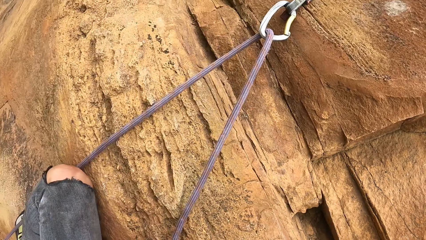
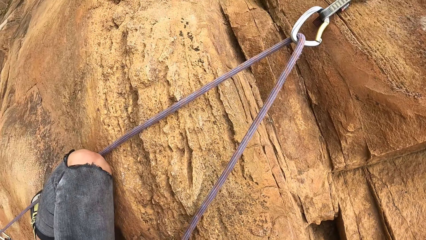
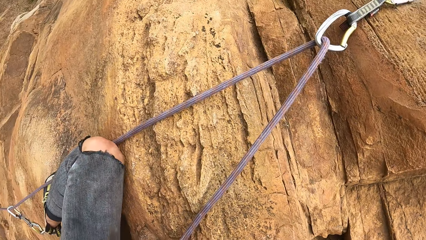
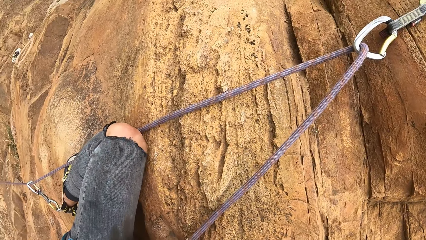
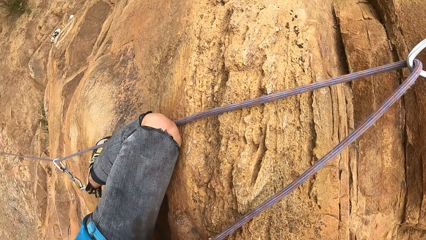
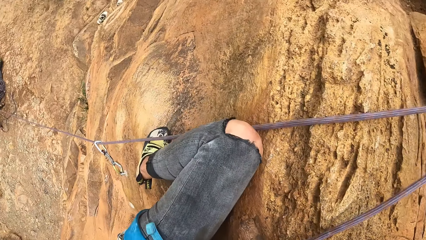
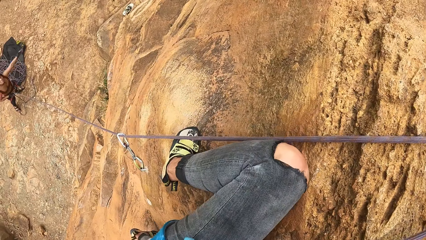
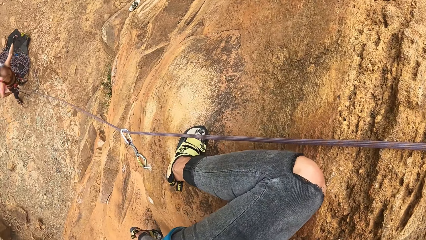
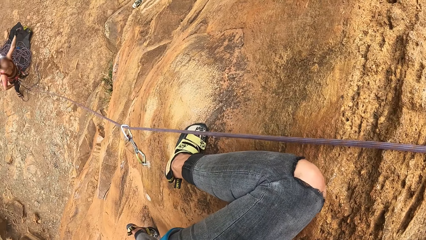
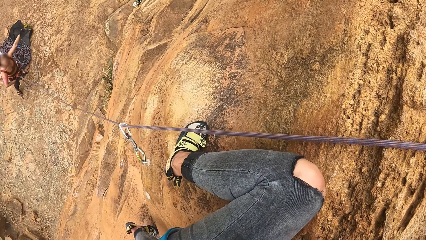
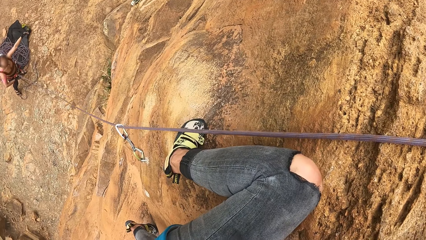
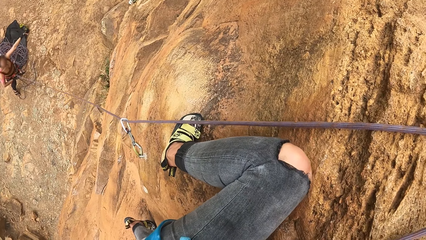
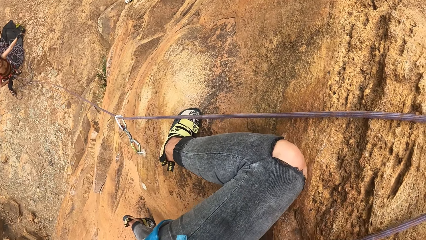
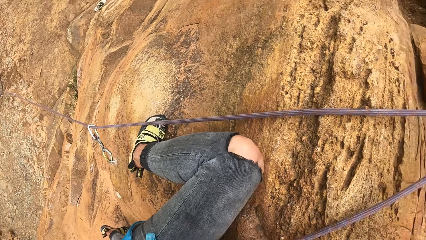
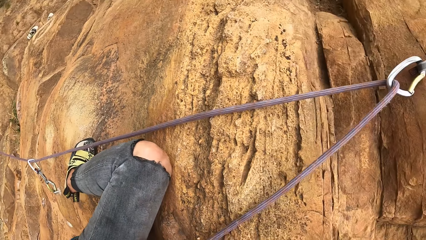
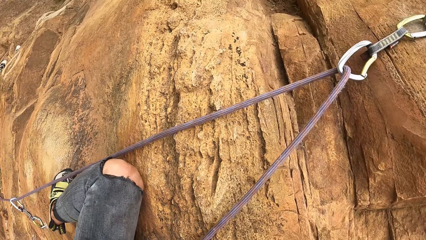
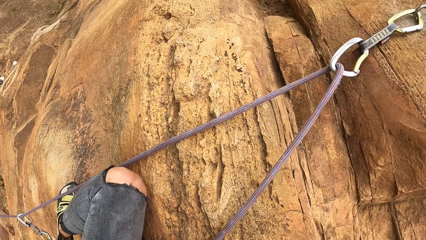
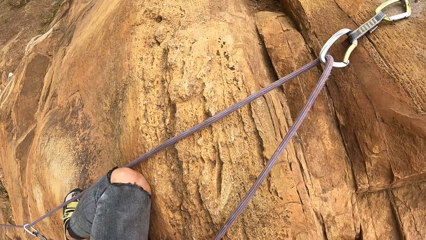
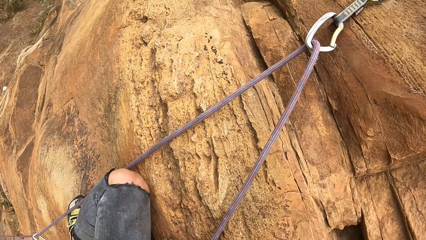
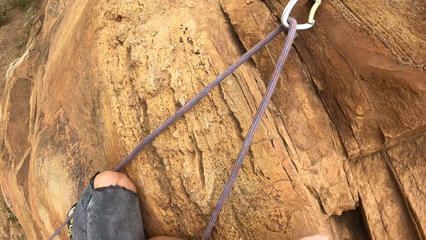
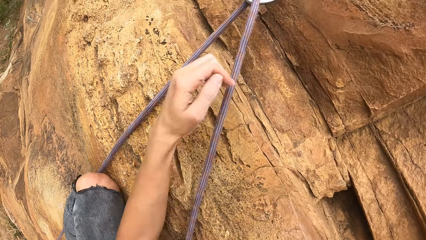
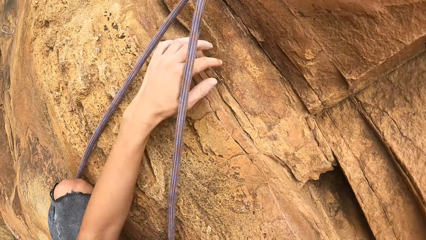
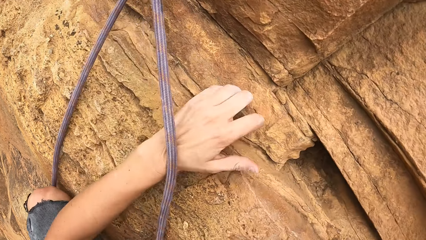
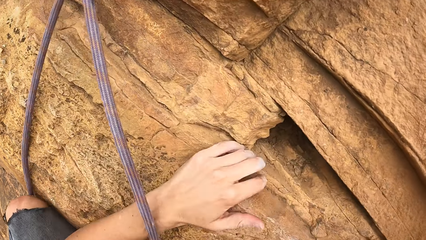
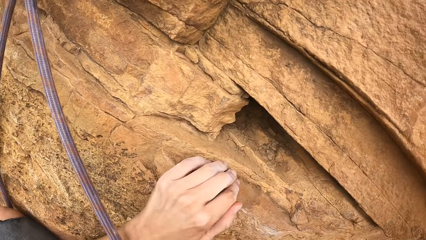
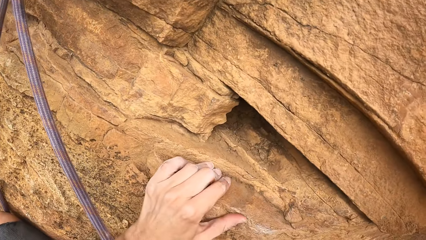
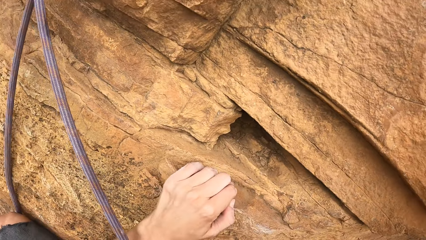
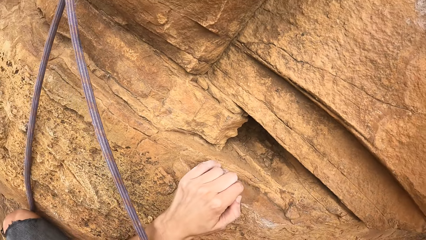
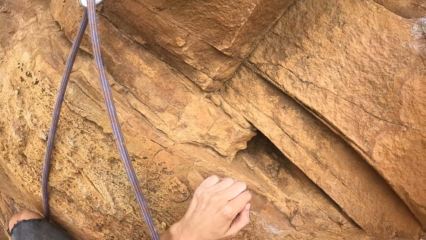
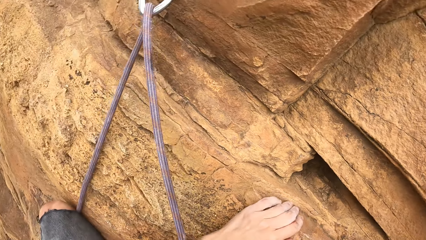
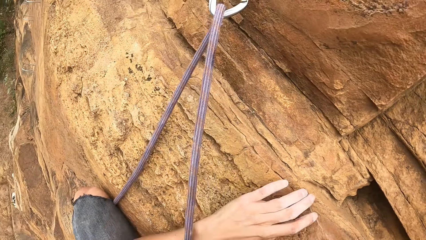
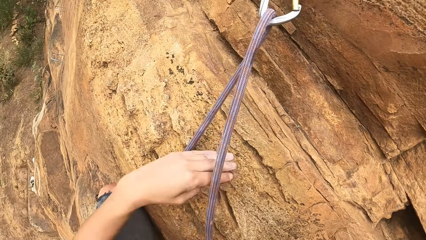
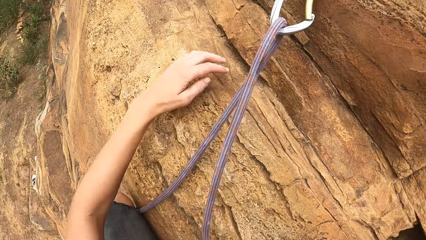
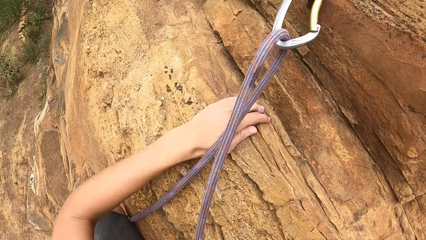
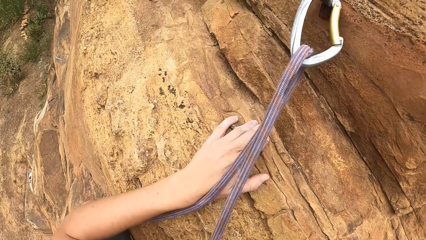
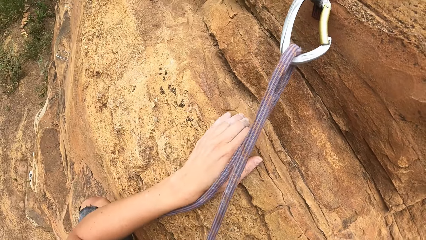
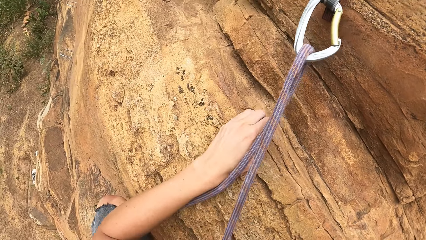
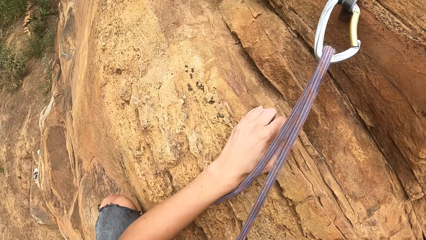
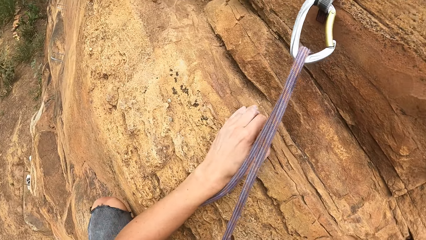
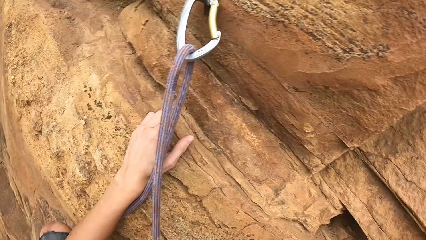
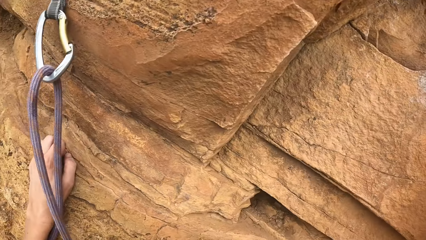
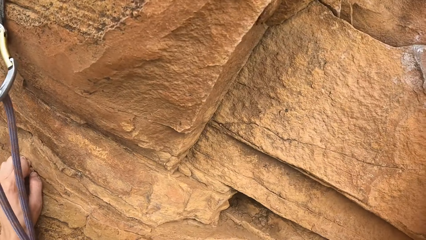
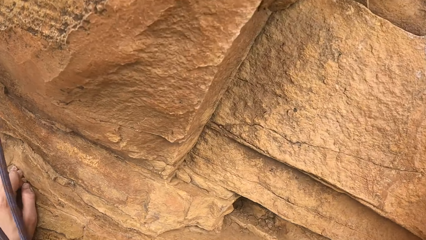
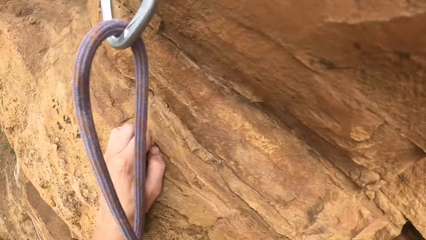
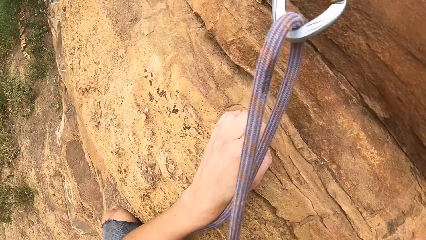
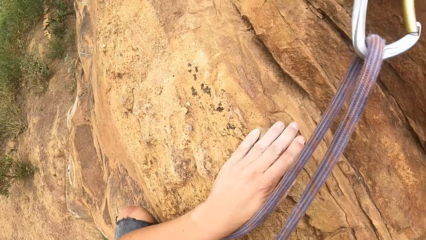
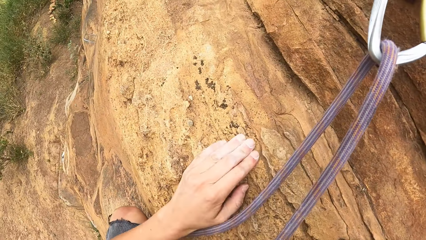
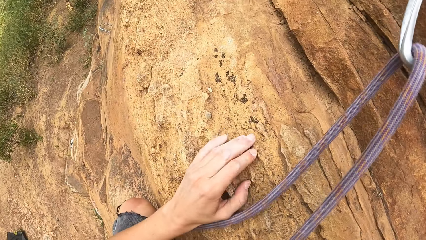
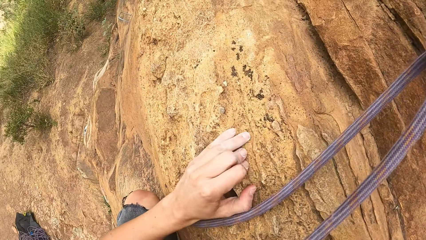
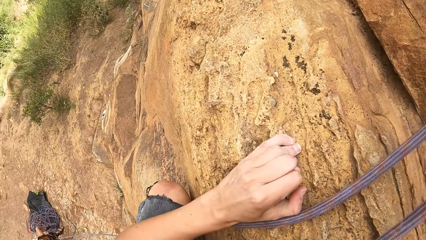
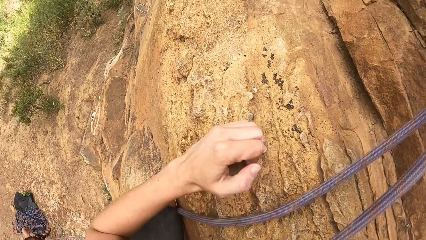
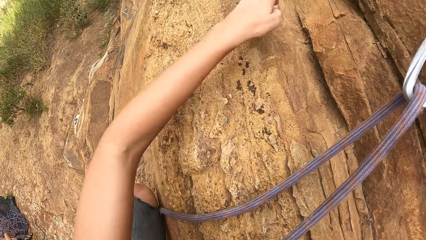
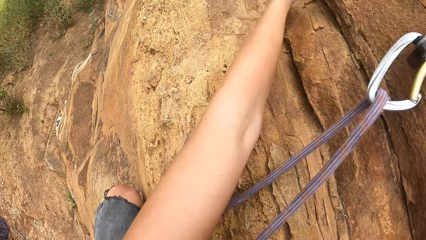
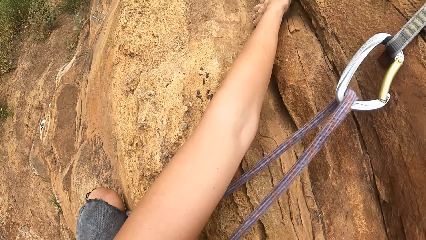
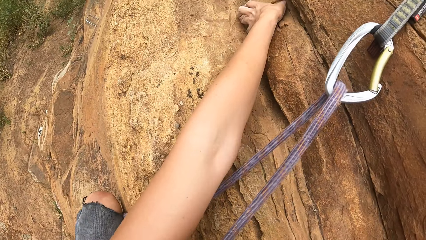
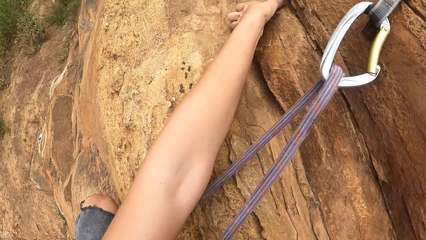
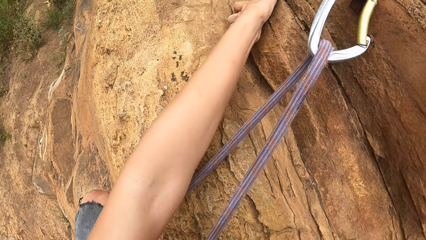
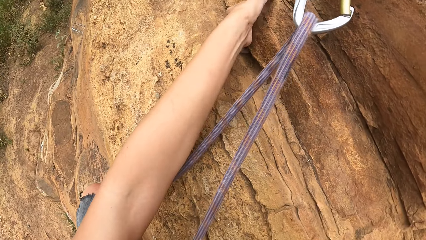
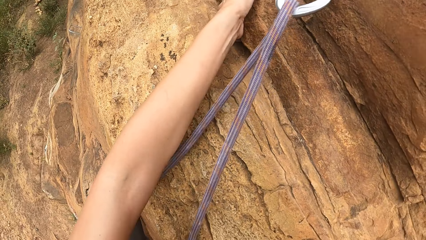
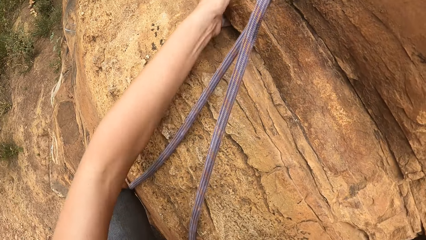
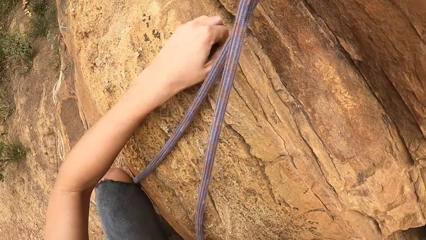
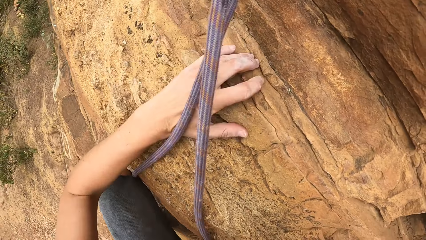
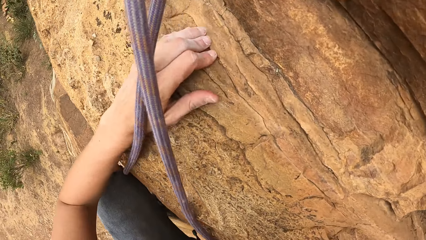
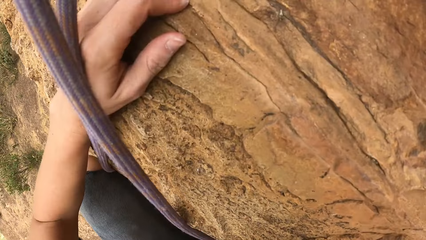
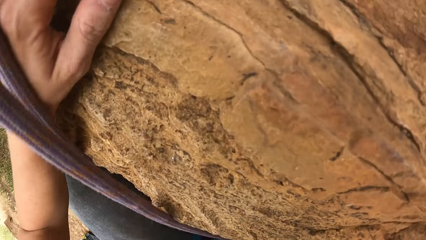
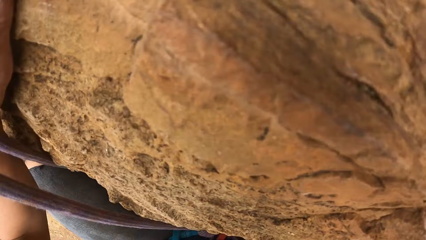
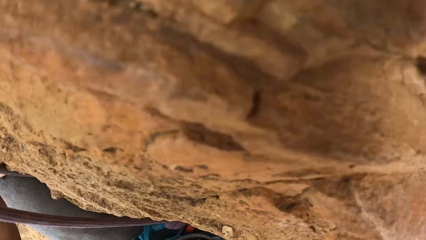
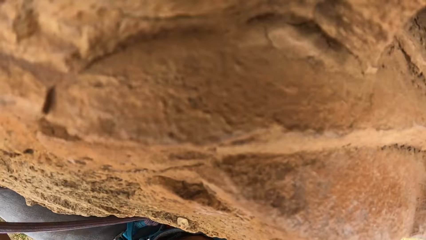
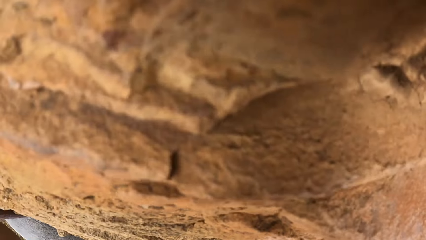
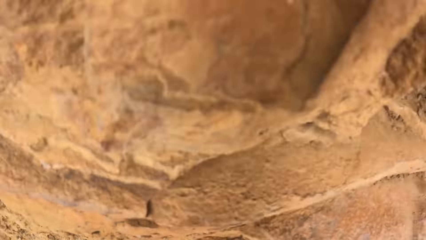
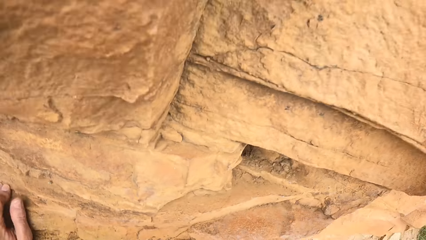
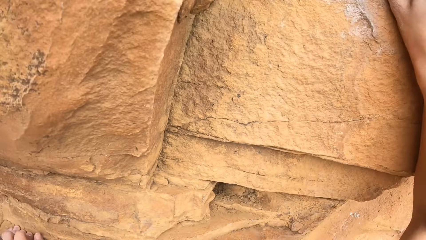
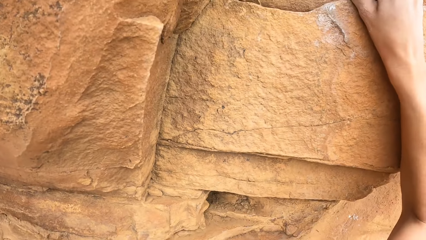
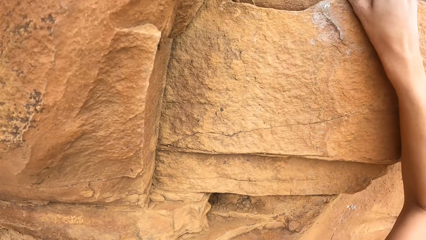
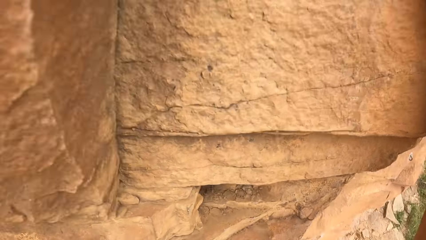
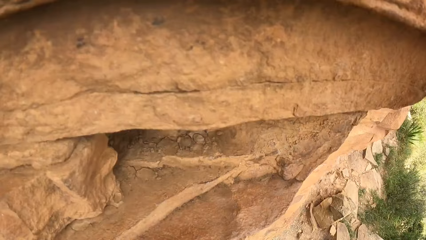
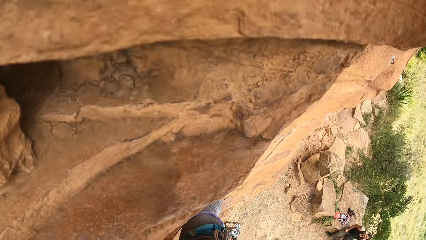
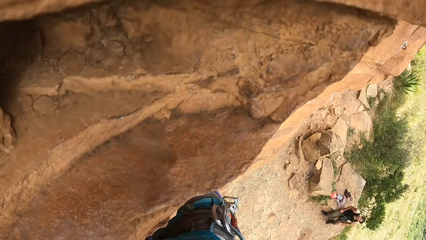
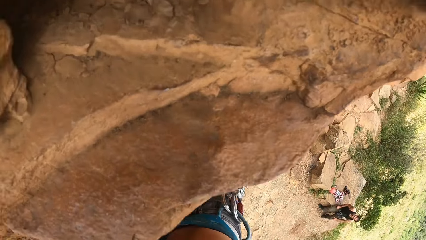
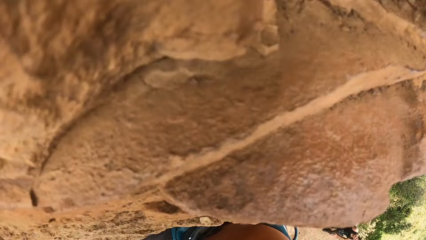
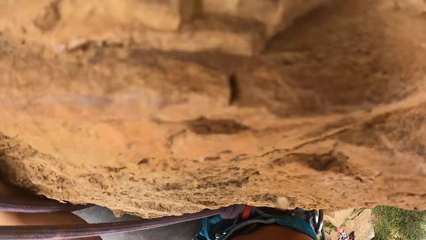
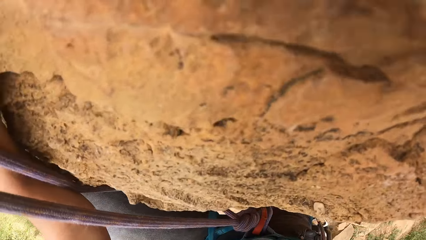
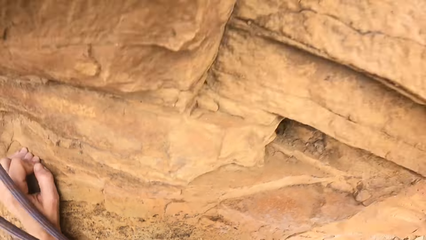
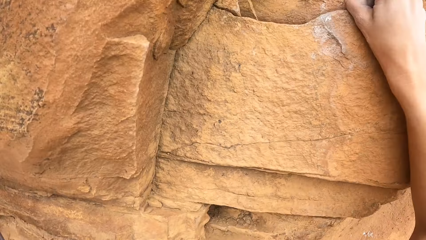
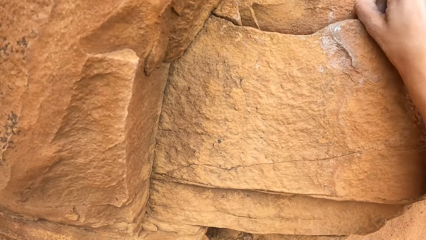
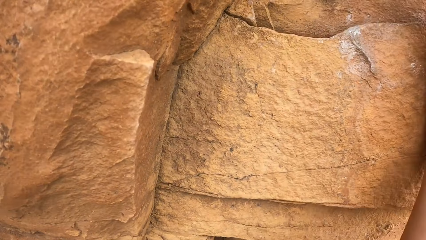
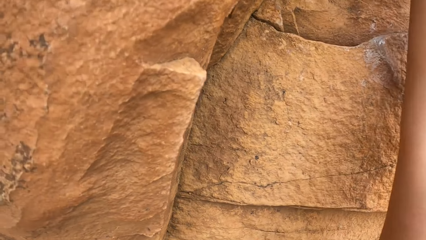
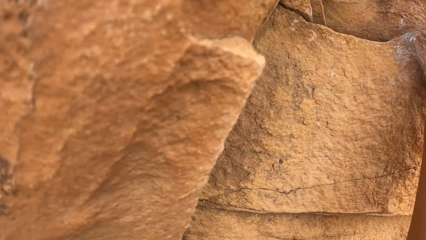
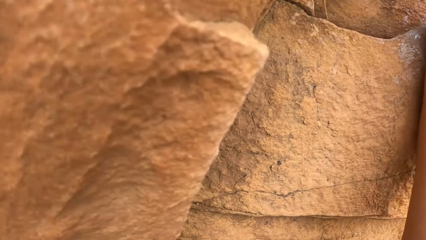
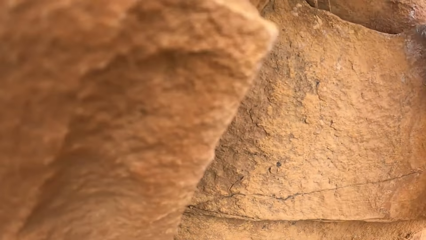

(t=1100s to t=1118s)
A man touches the rope. The camera wearer climbs the stone.
